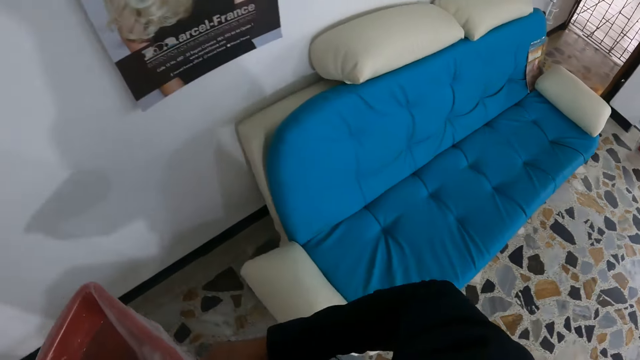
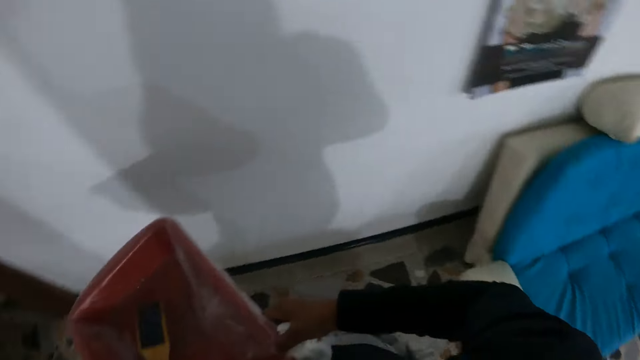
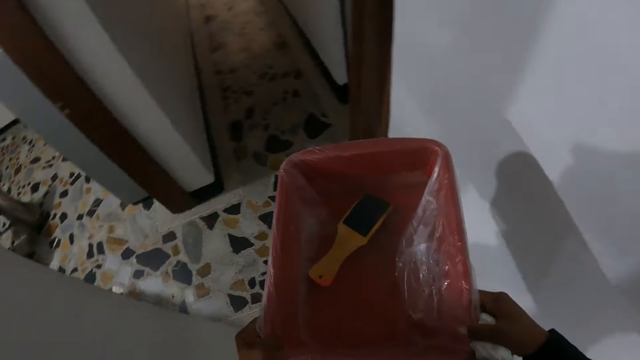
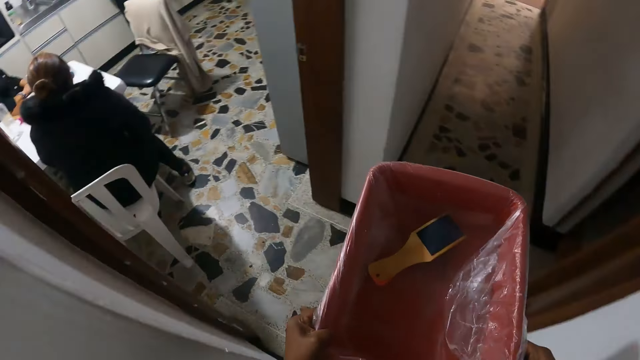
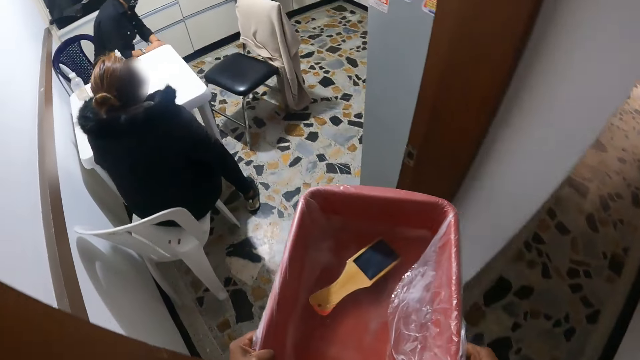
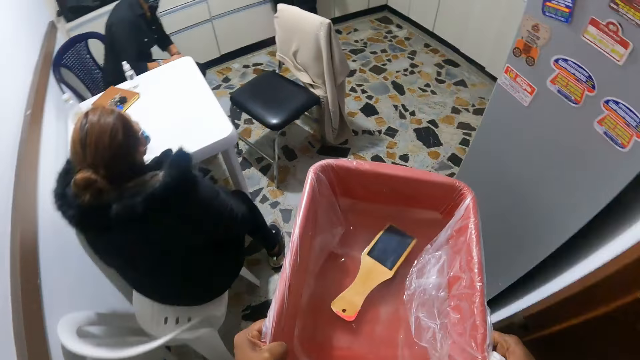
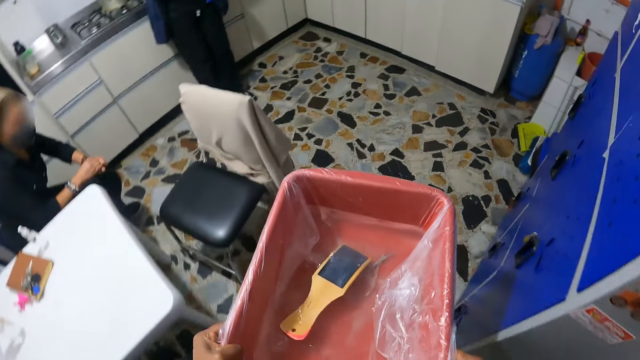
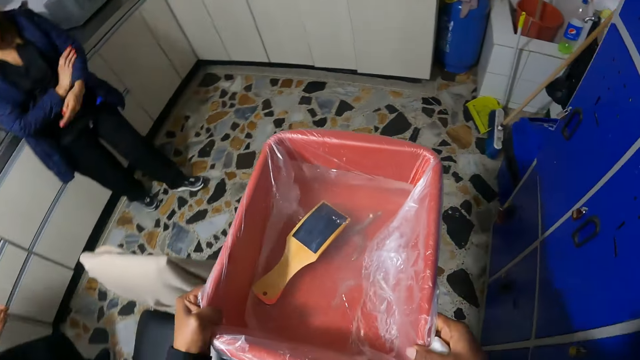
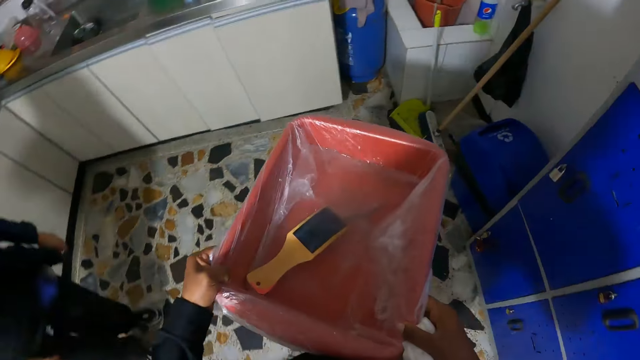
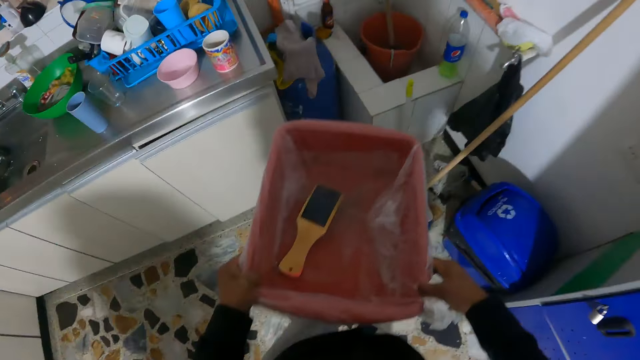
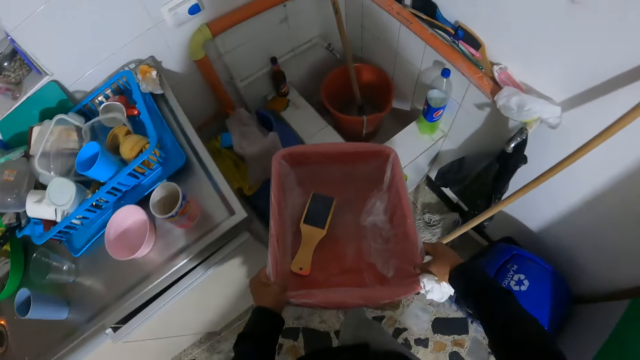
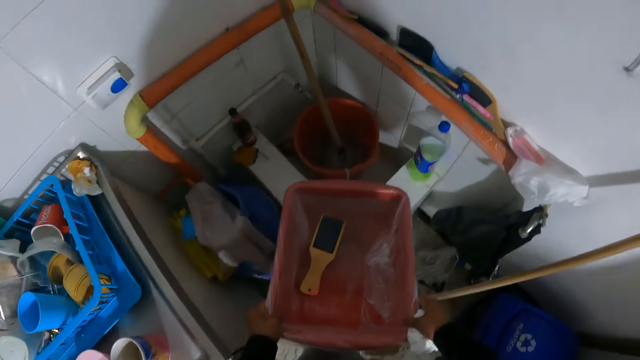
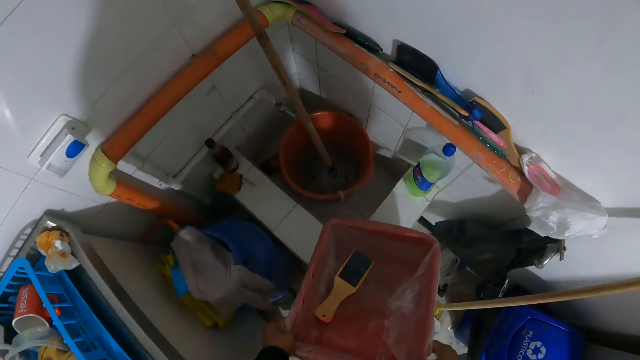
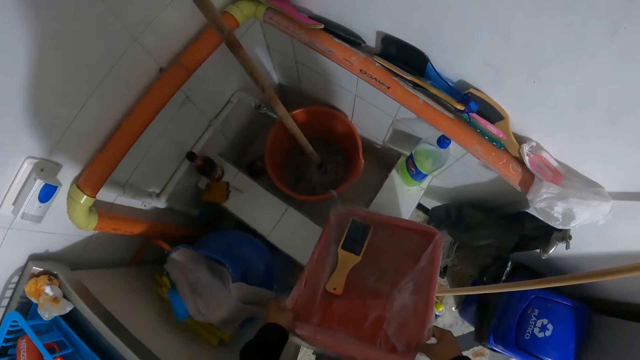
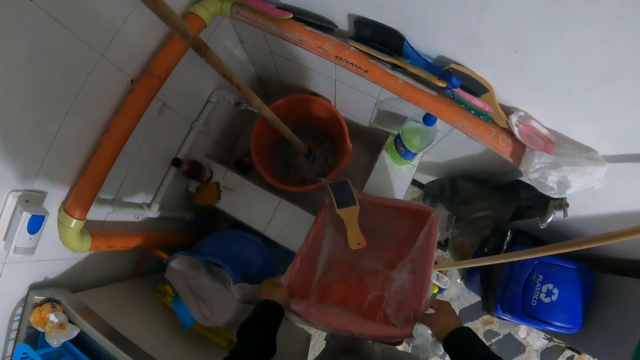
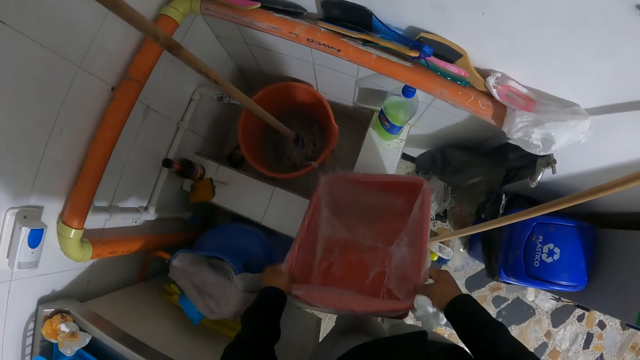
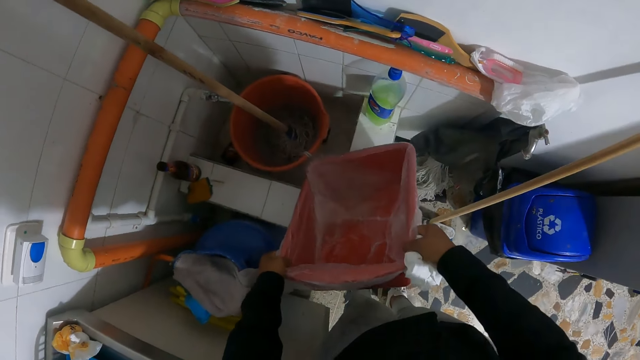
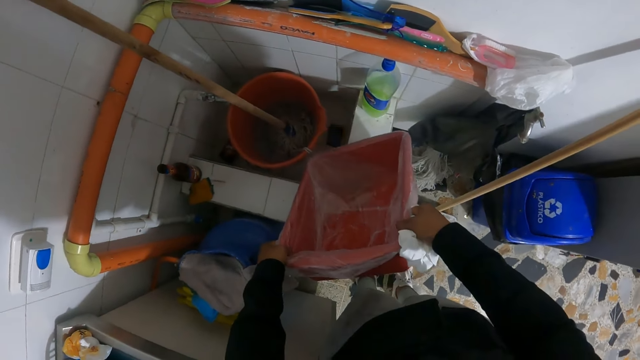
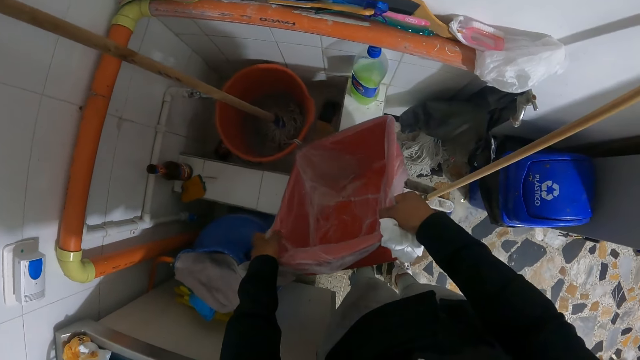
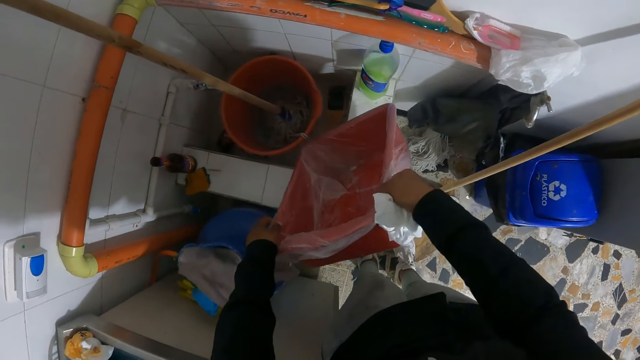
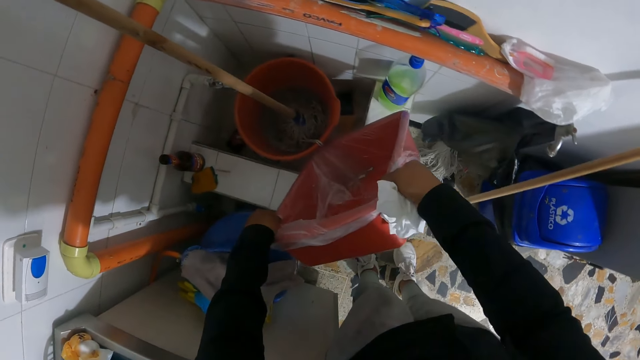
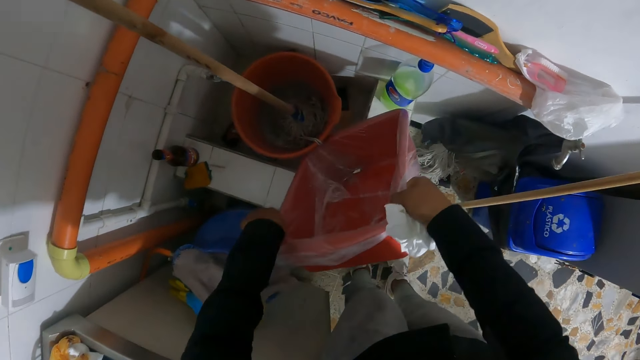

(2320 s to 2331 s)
The camera wearer walks through a door. She walks past a woman. She walks past another woman. She walks past another woman. She pours water from the container into a drainage with both hands.

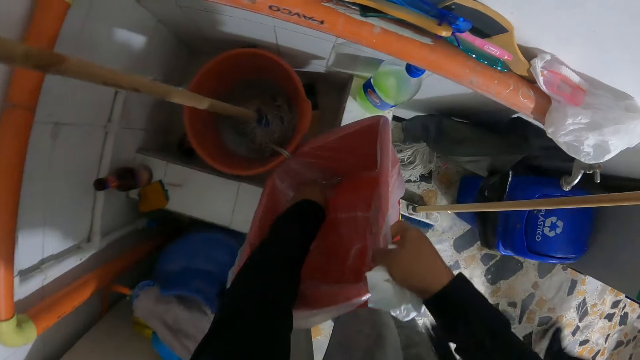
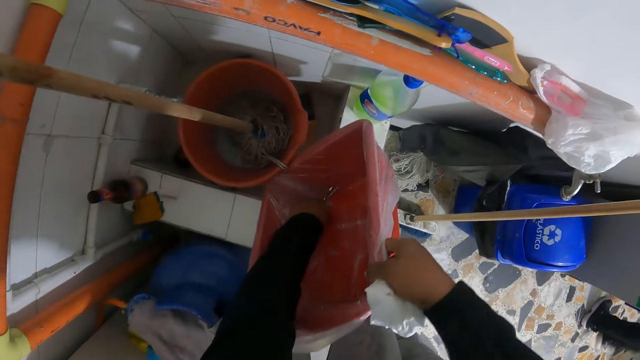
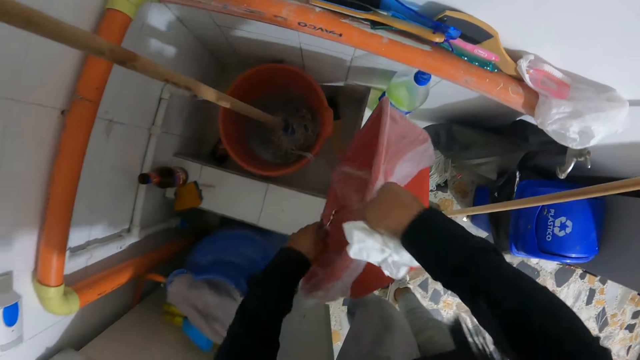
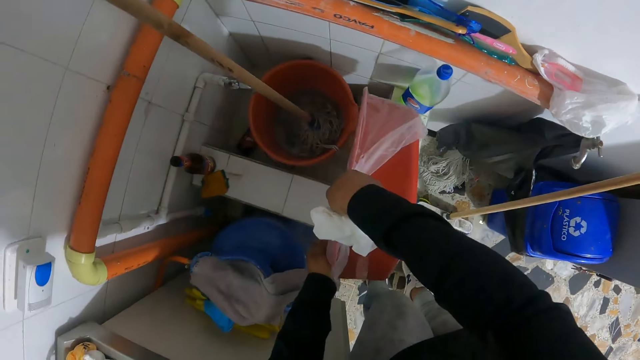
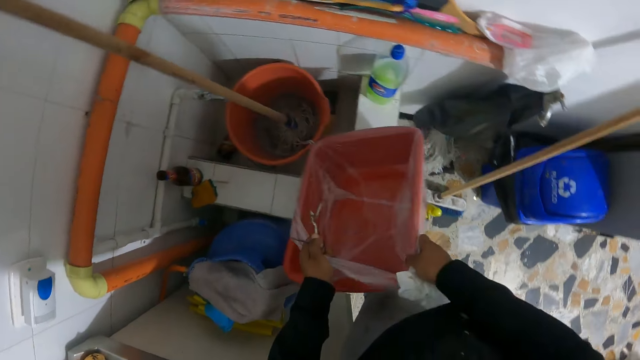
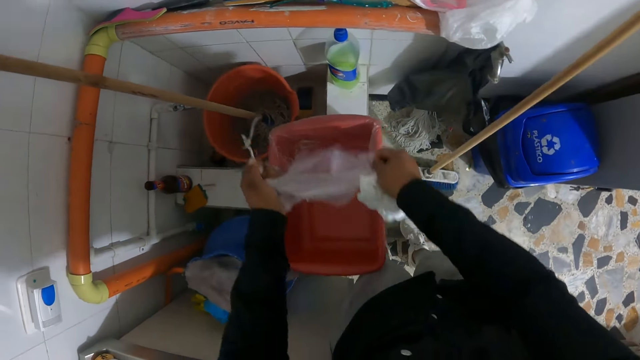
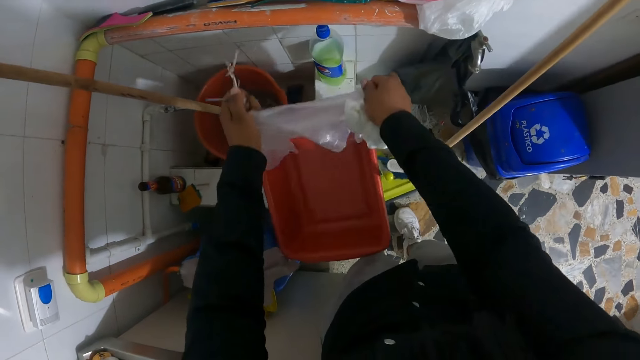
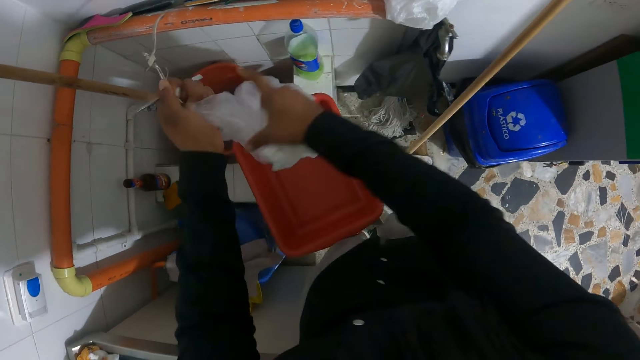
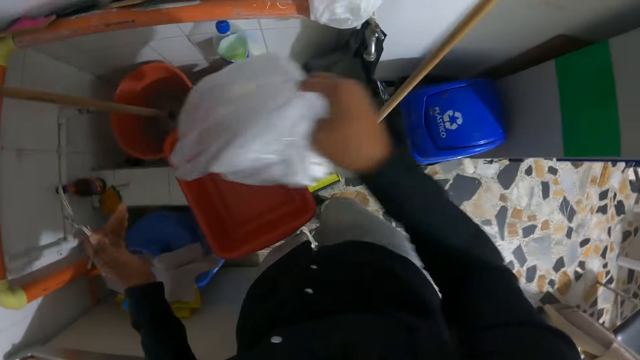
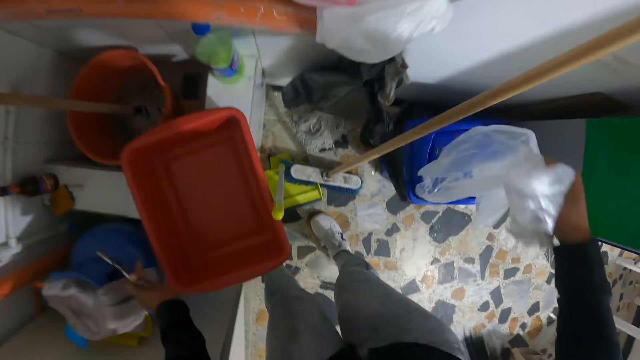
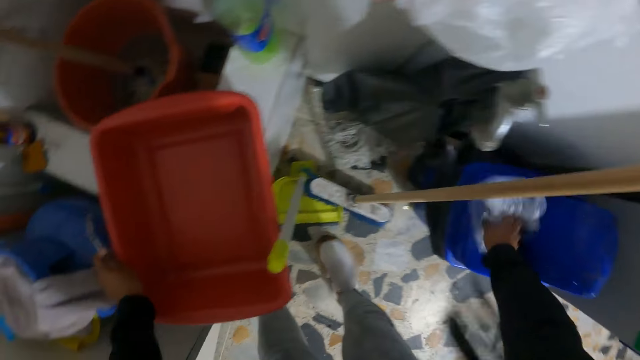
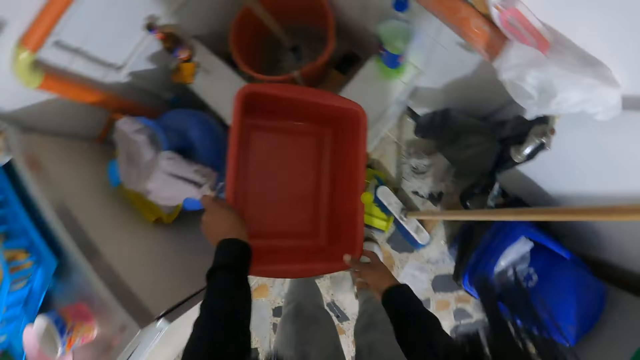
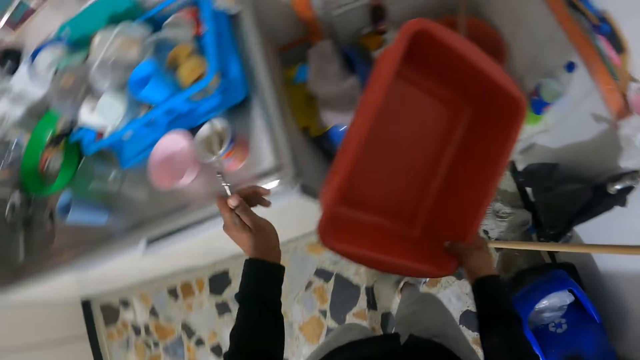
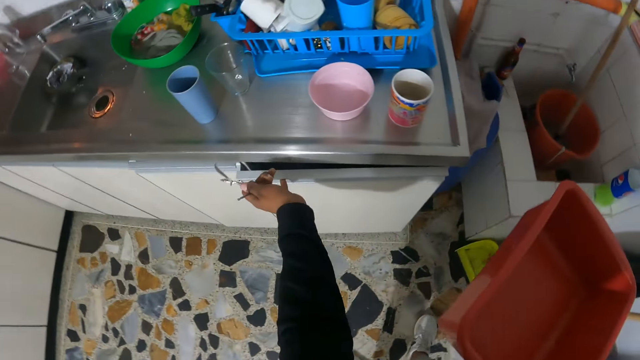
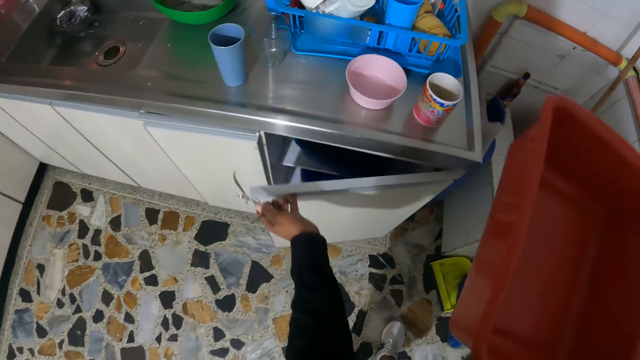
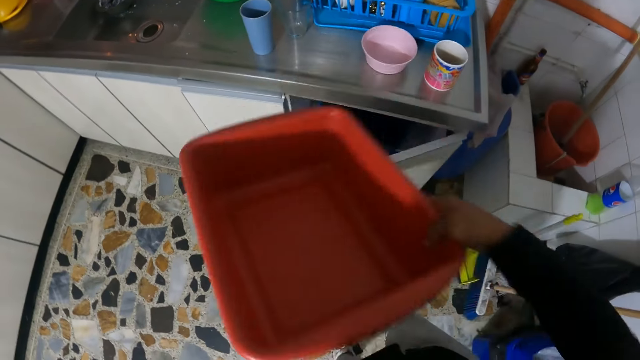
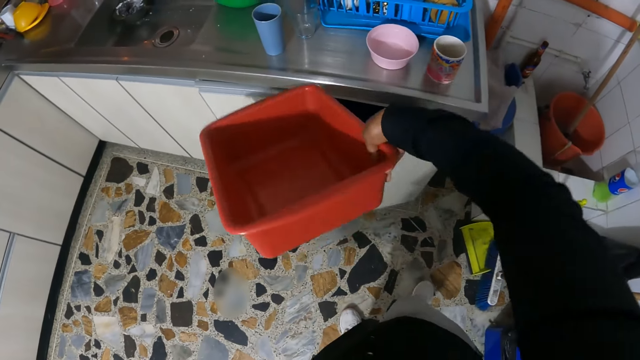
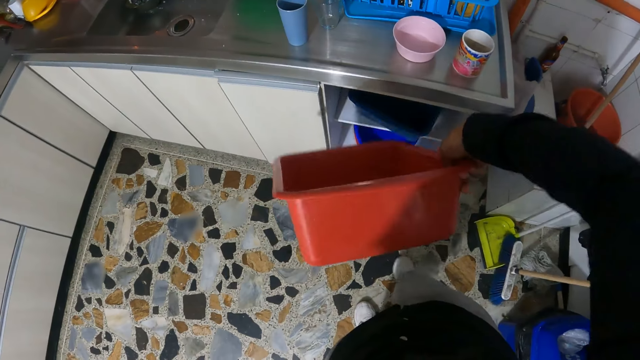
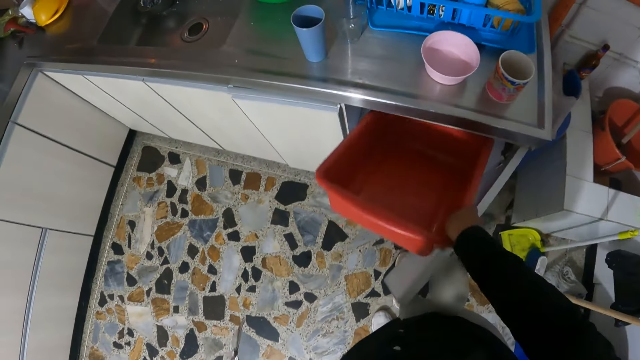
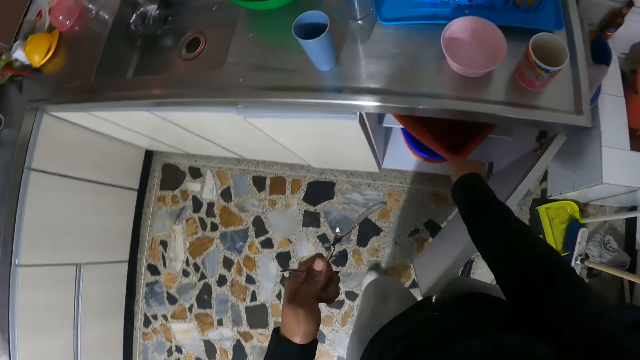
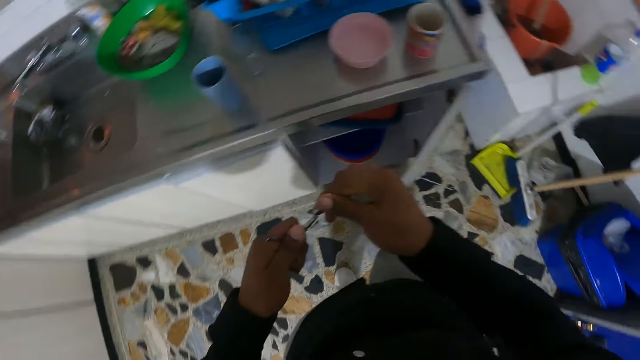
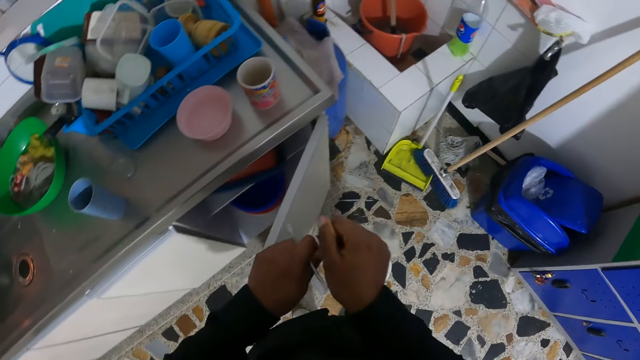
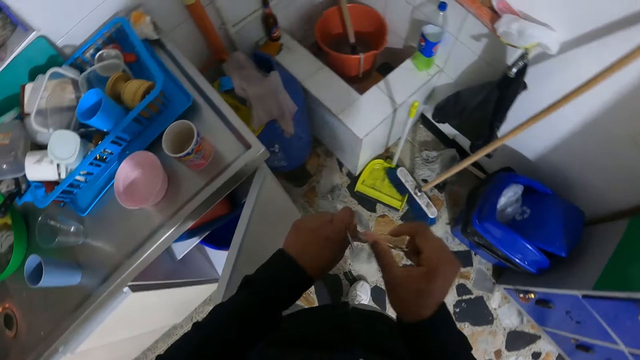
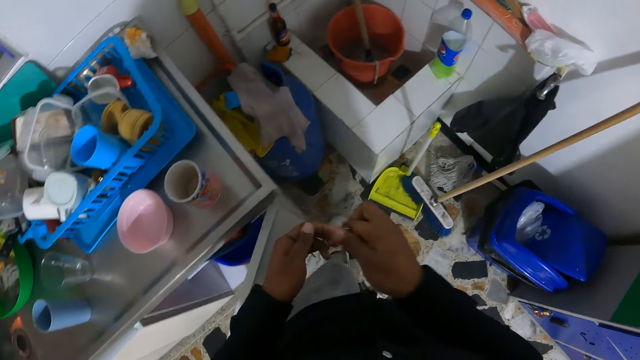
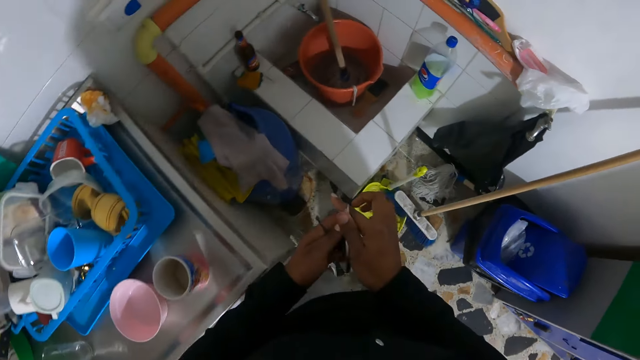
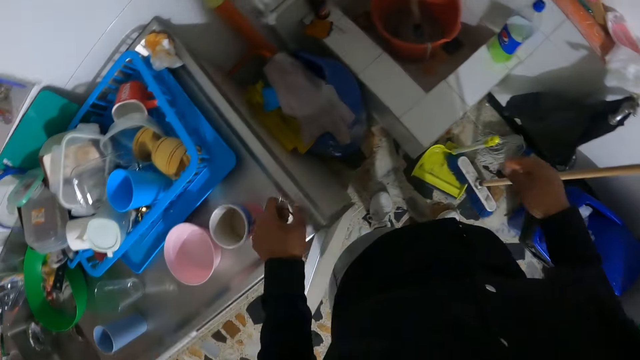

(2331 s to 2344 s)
The camera wearer picks the pair of scissors from the container with her left hand. She picks a plastic bag from the container with both hands. She holds the plastic bag with her right hand. She drops the plastic bag into a bin on the floor with her right hand. She holds the container with both hands. She opens a cabinet with her left hand. She drops the container into the cabinet with her right hand. She holds the pair of scissors with both hands.
